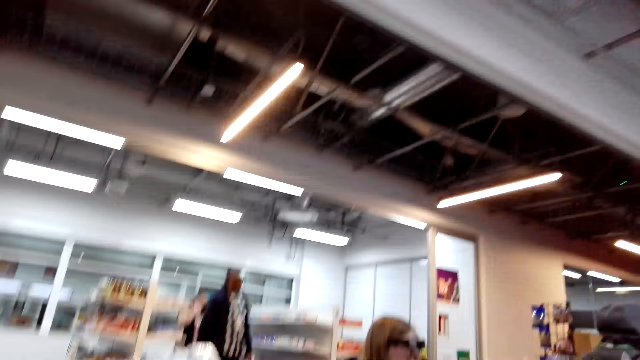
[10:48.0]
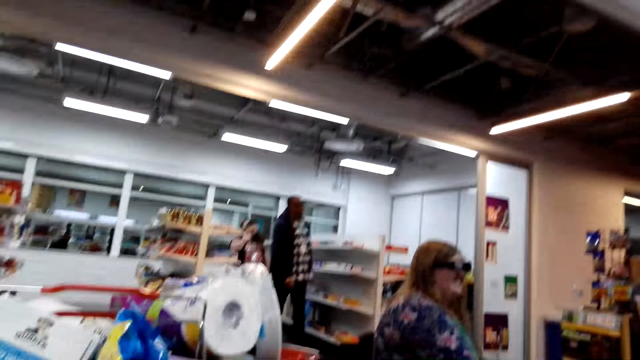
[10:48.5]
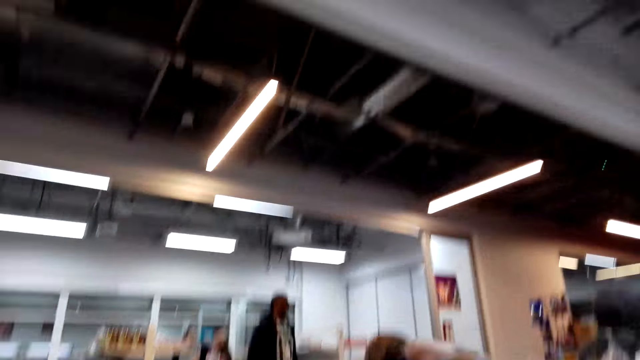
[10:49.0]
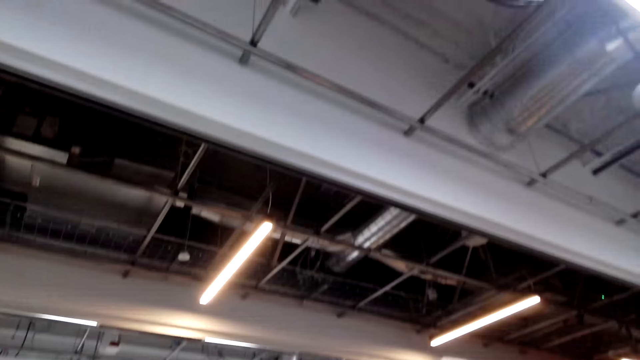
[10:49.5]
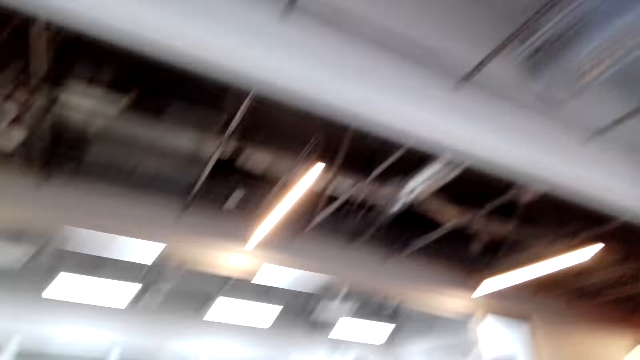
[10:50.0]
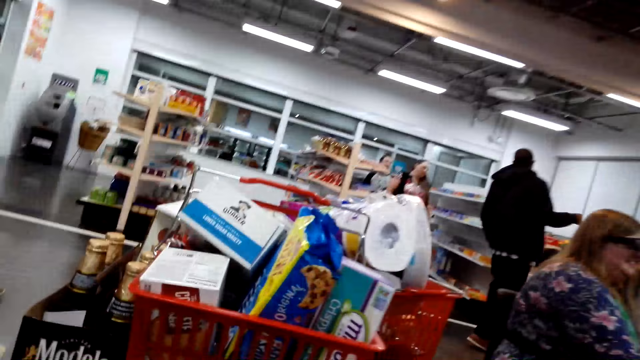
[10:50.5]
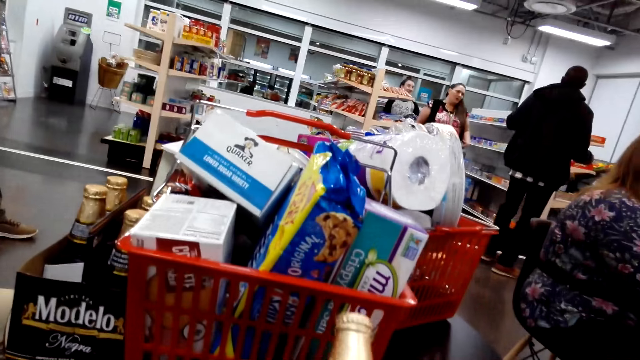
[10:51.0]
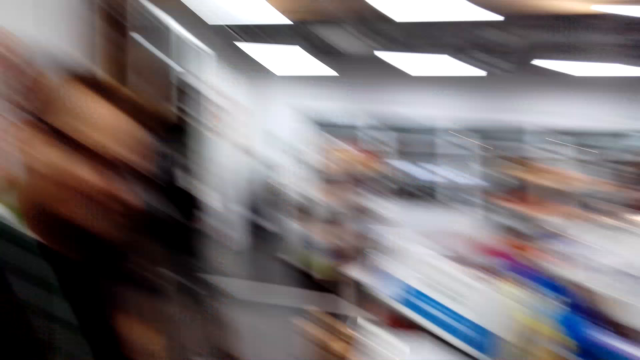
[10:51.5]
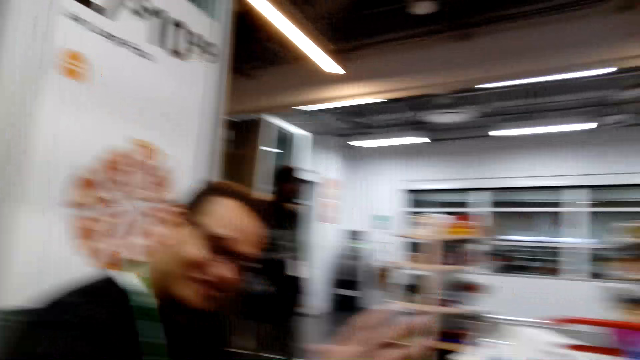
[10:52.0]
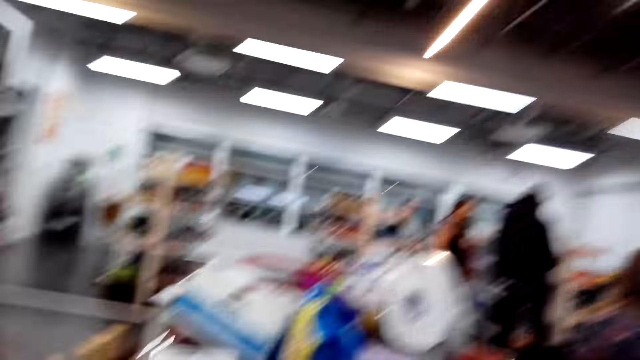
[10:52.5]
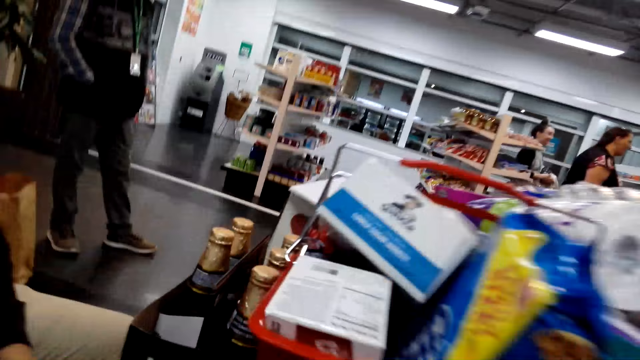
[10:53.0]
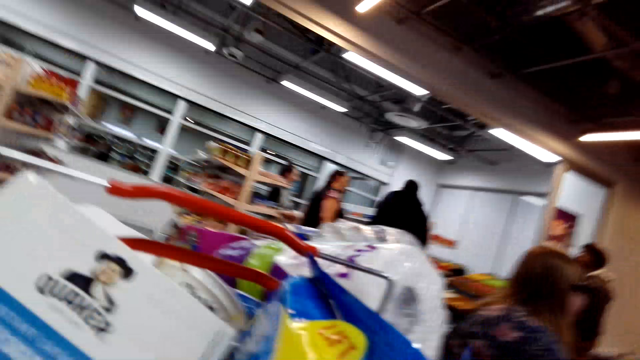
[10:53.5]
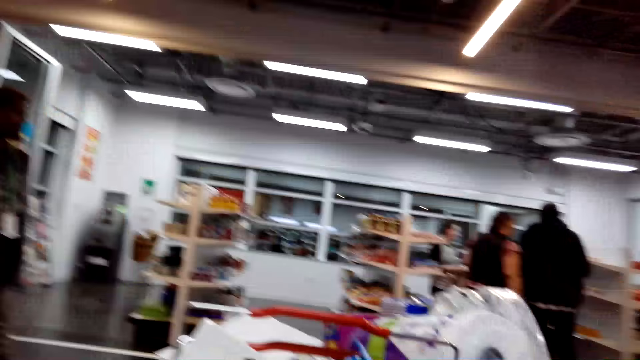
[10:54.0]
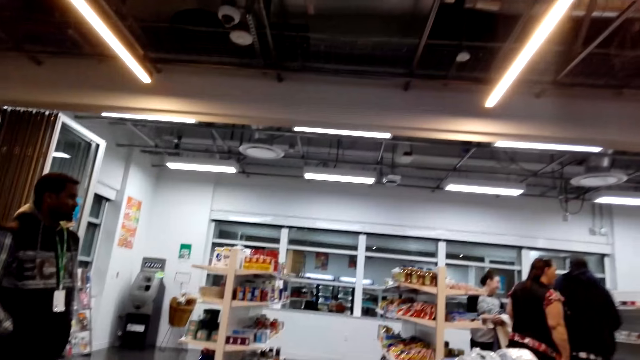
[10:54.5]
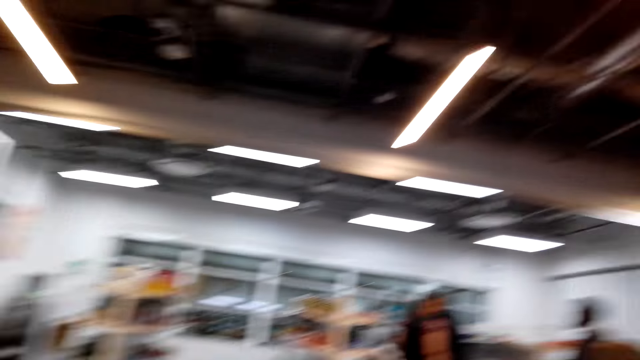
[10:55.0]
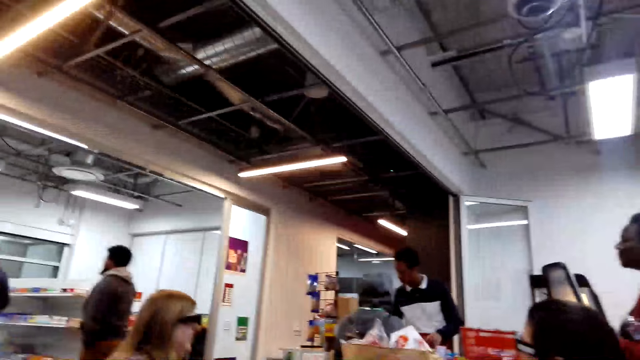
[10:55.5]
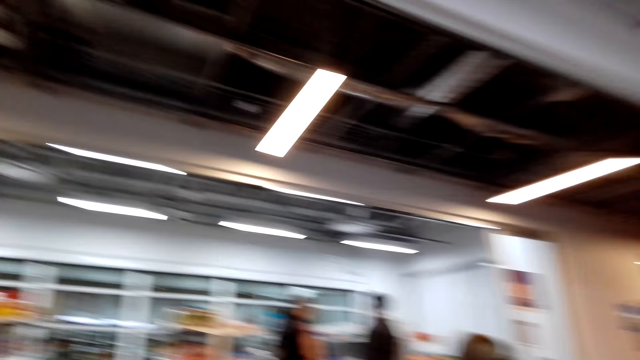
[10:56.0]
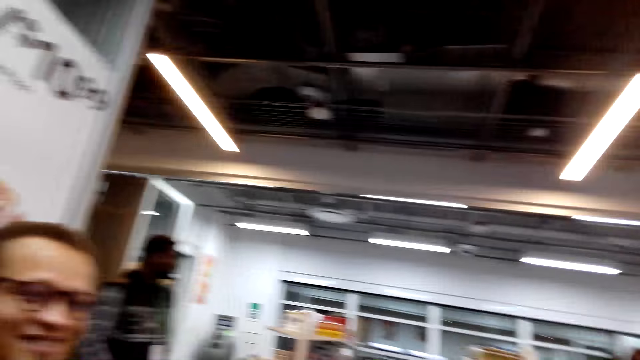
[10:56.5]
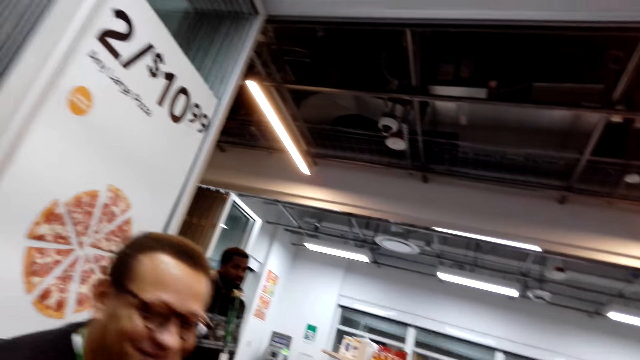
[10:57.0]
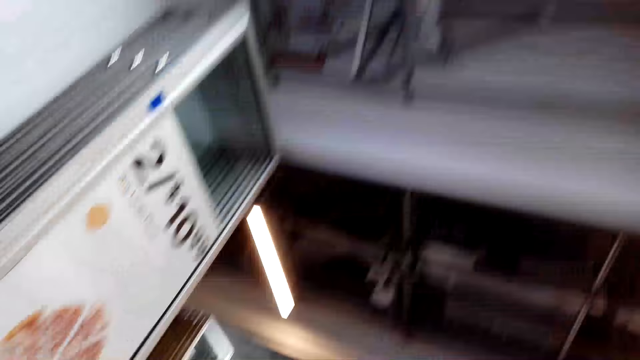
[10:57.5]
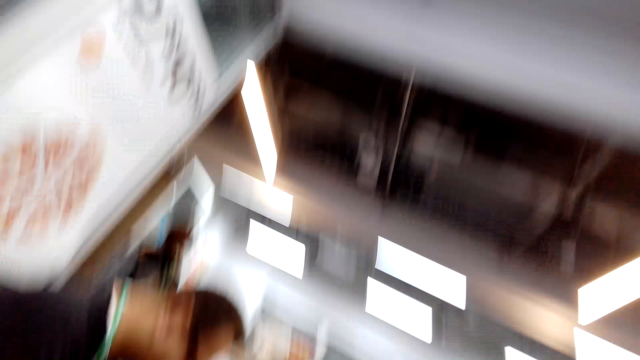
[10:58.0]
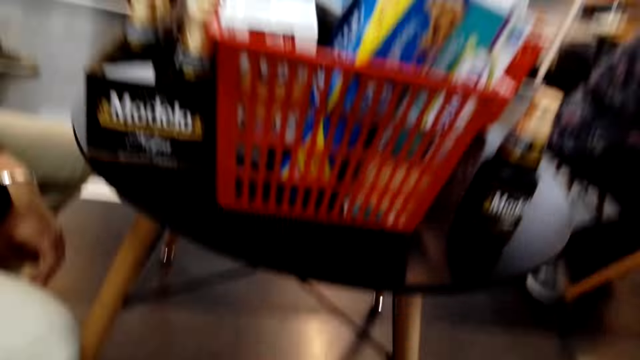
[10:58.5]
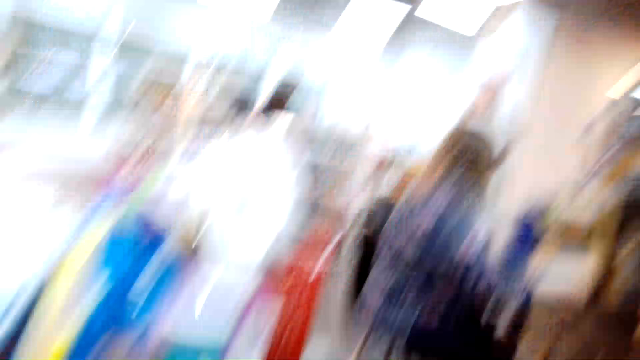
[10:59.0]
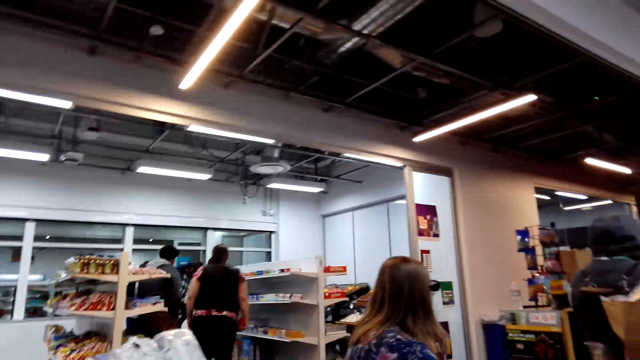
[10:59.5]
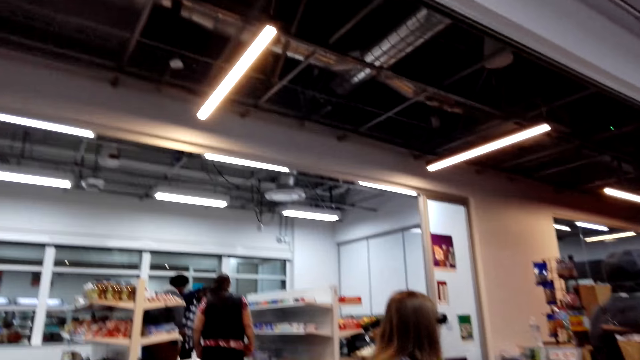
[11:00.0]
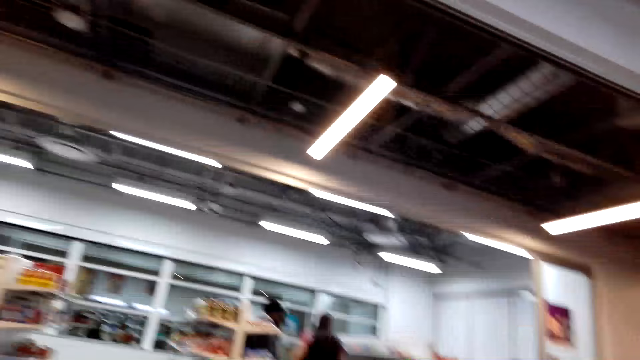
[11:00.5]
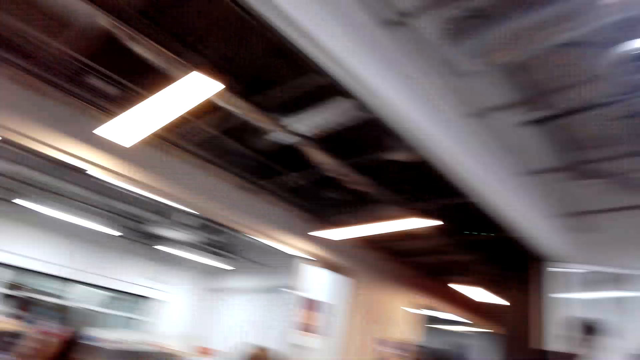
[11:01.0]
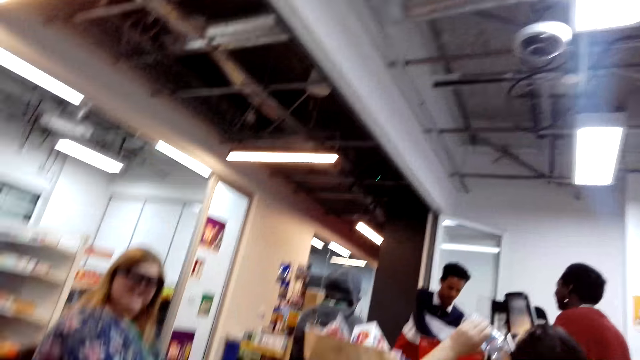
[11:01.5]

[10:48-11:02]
The camera wearer converses with the man. The man speaks to the camera wearer. The camera wearer looks around the shop. They converse with the man. They laugh. They look at the basket. They look around the shop.

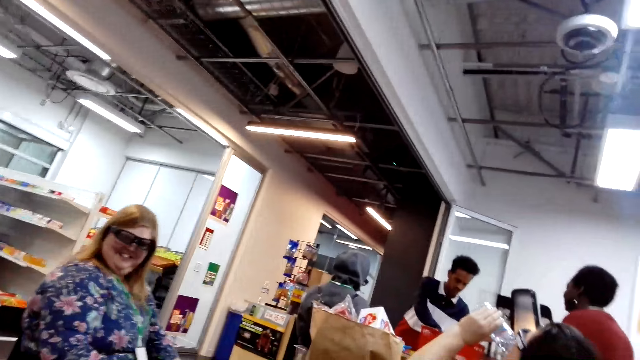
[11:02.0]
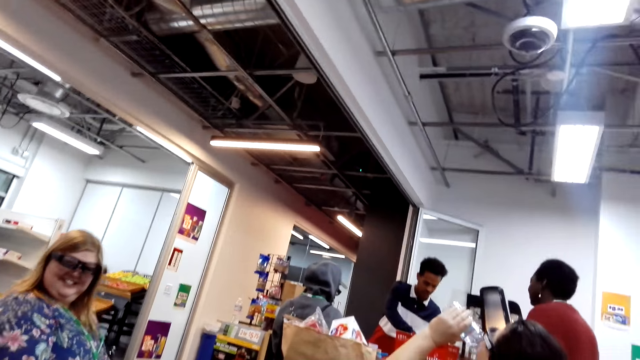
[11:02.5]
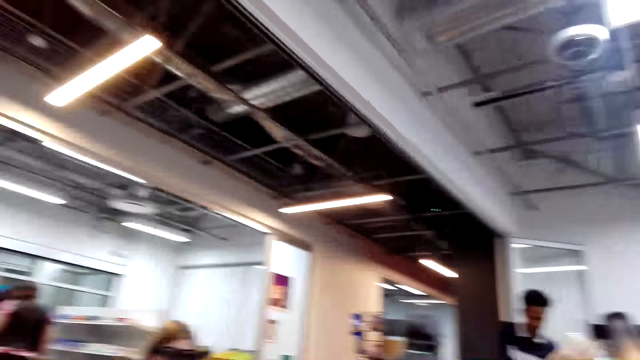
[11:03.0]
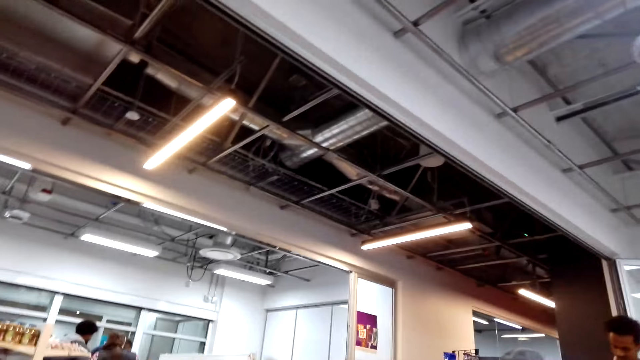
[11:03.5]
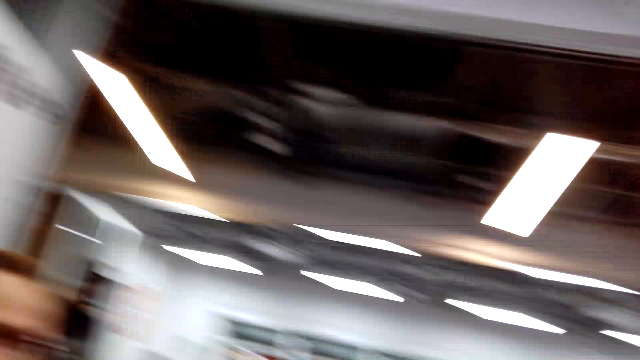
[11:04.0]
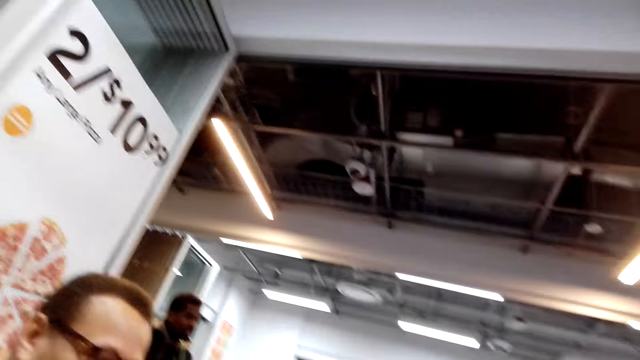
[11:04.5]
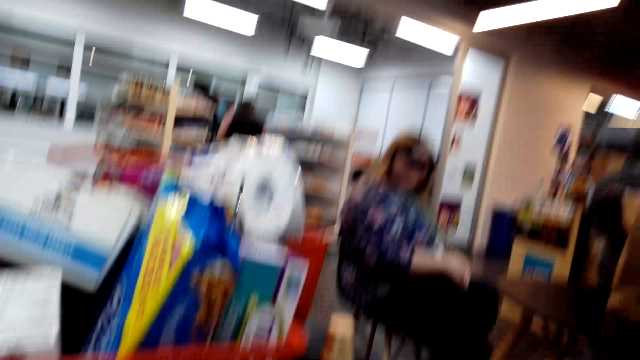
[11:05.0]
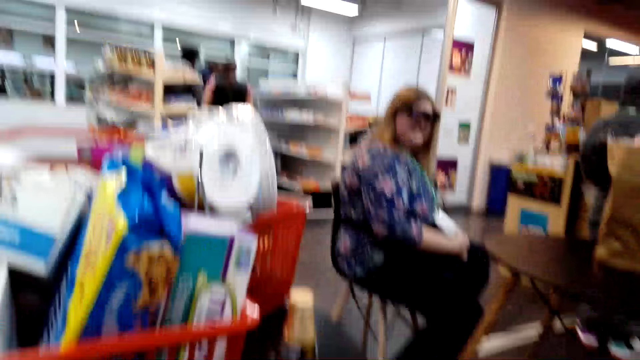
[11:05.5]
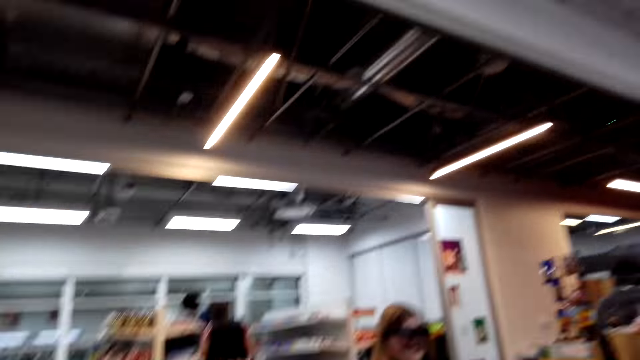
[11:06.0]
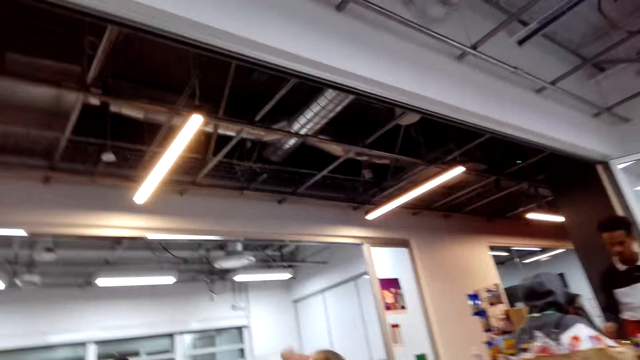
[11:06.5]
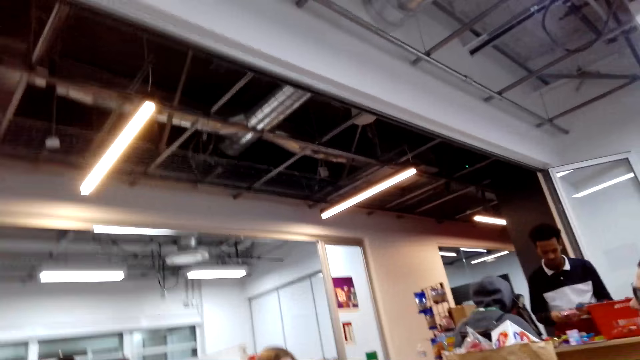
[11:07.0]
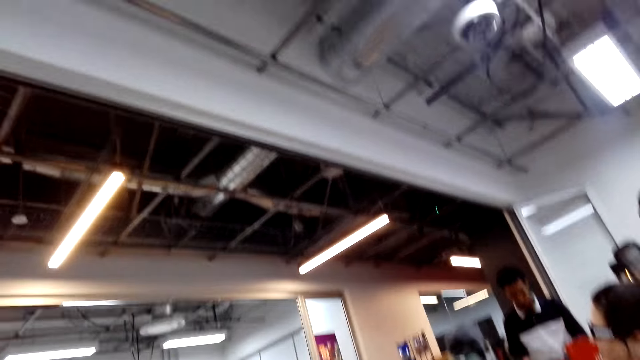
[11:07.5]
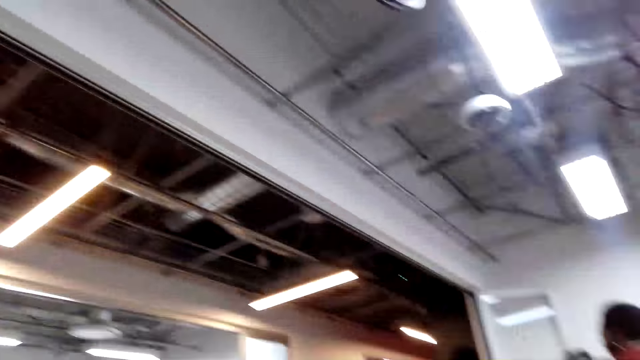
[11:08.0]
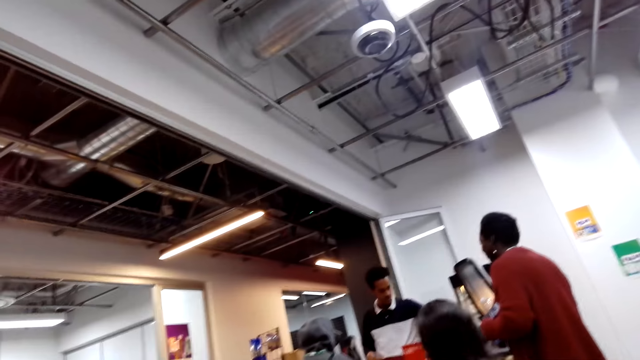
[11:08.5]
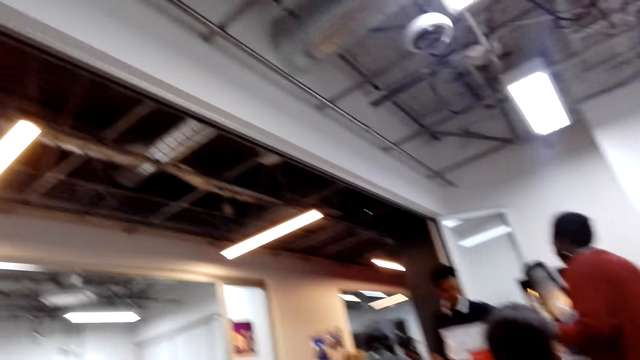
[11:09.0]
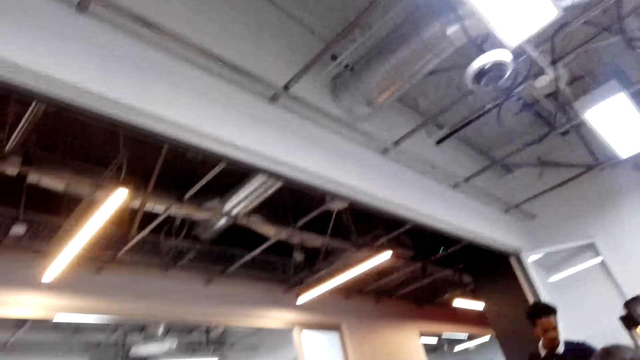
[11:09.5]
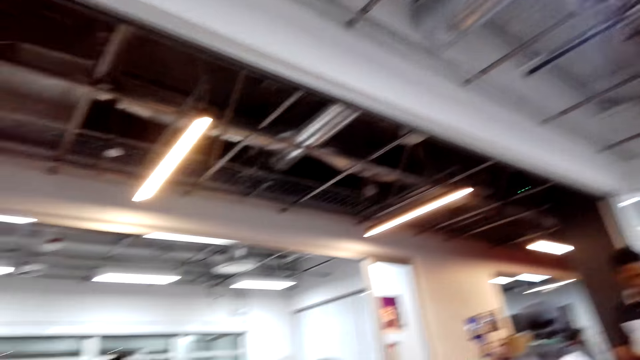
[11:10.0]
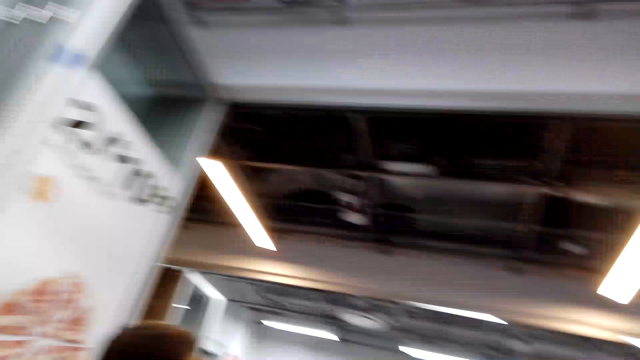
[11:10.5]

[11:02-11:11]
The camera wearer converses with the woman. They speak.
